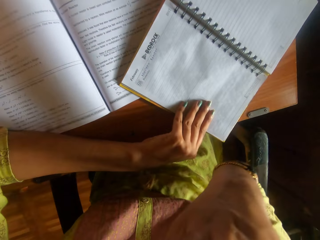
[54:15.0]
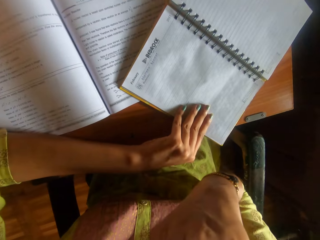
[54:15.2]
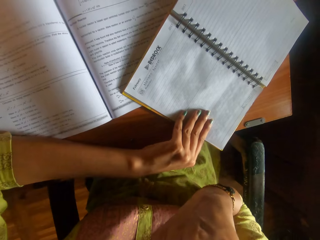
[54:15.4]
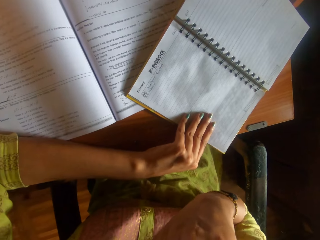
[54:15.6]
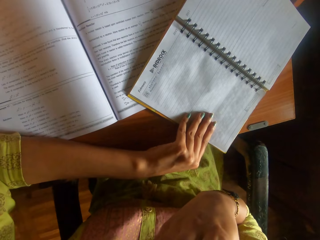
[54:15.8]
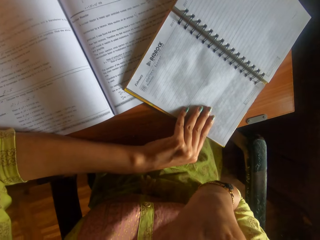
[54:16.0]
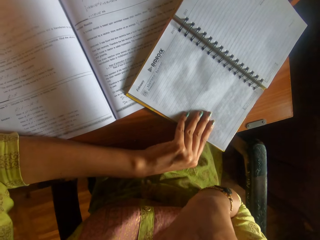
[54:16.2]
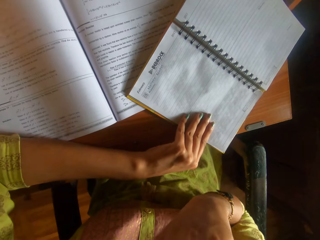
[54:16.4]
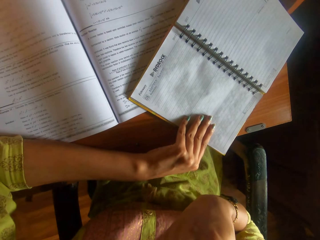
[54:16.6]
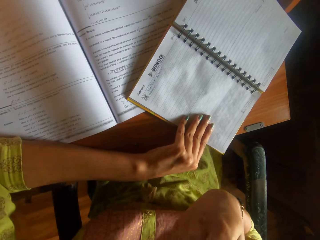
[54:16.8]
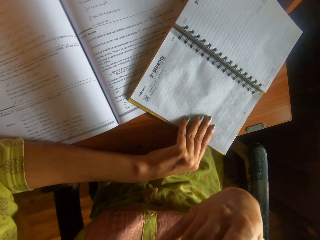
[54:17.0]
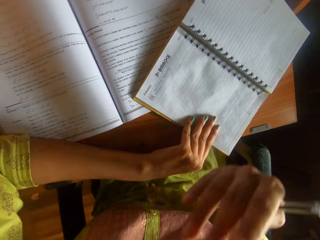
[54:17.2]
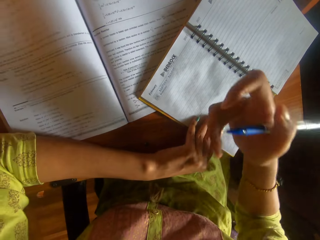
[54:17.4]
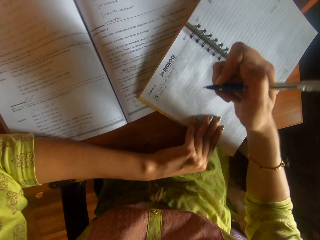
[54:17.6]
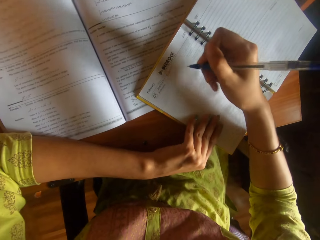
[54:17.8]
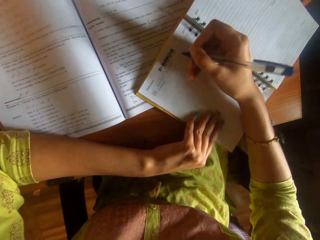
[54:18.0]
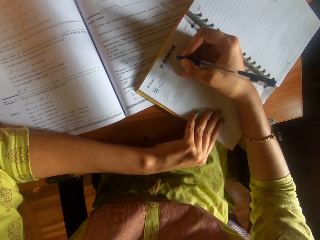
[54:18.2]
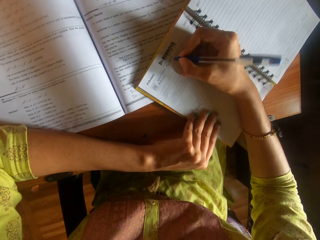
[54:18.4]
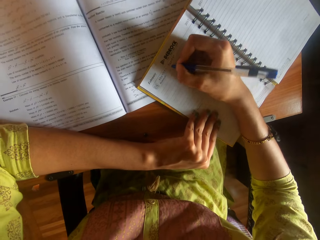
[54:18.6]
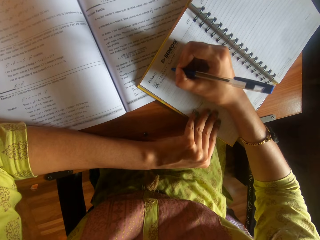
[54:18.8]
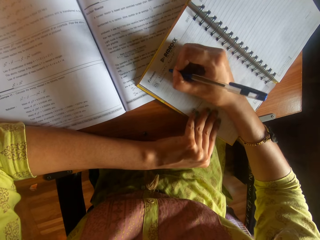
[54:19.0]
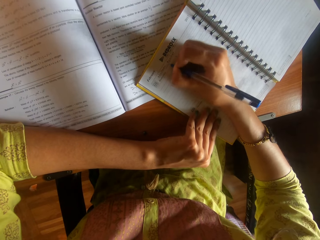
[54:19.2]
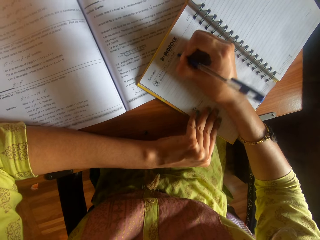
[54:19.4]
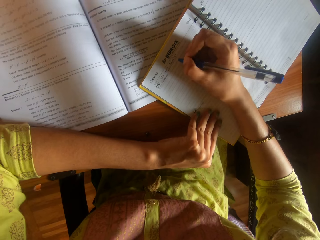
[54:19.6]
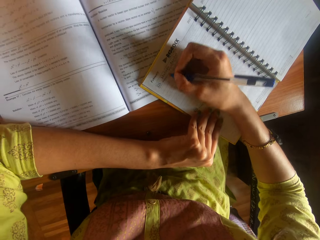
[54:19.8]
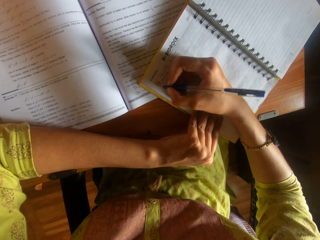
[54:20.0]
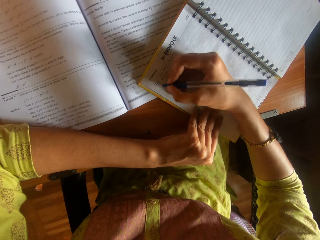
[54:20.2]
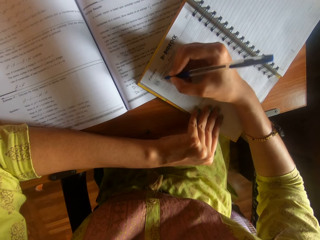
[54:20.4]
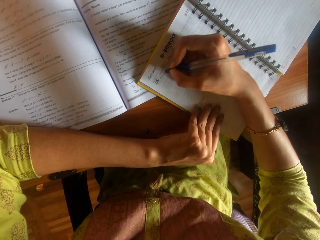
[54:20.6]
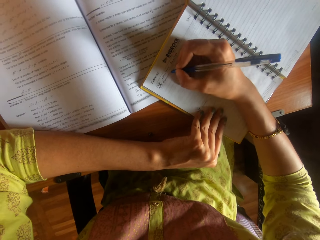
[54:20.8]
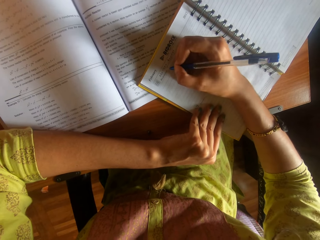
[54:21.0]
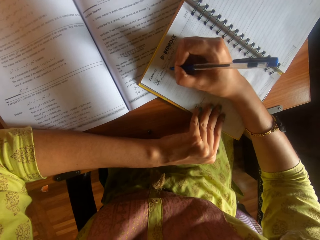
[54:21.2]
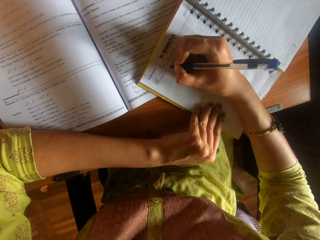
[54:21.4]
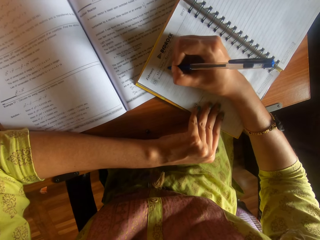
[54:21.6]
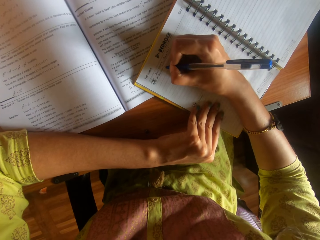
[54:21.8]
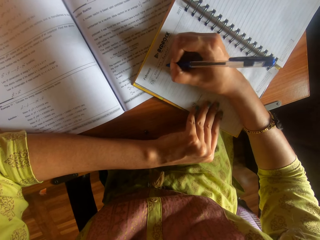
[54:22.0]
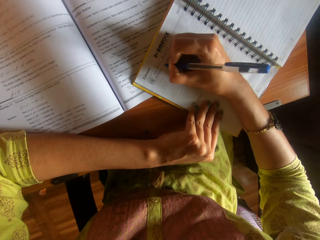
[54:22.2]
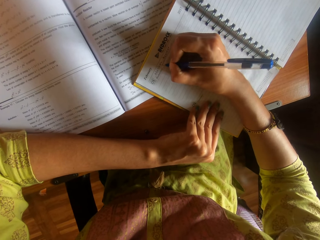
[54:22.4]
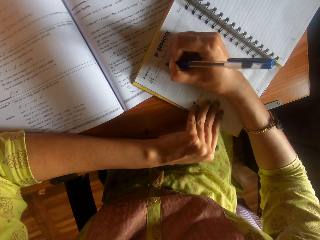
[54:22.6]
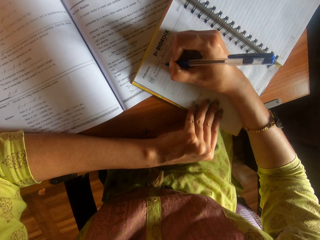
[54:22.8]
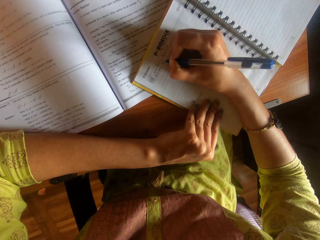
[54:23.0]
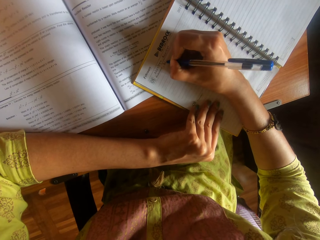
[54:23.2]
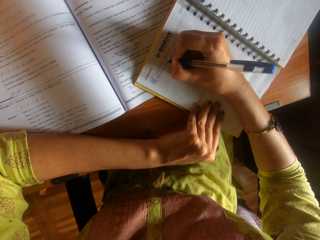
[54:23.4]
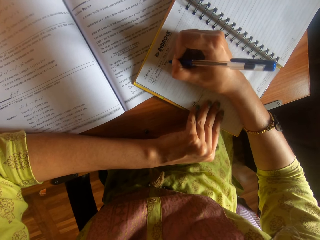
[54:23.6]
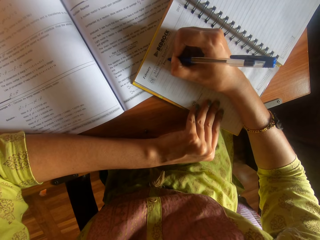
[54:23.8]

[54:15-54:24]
The camera wearer scratches the face. She writes on the notebook with the pen in her right hand.

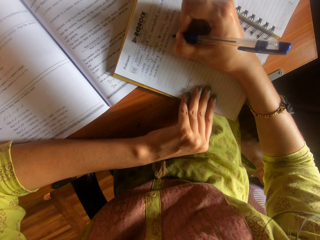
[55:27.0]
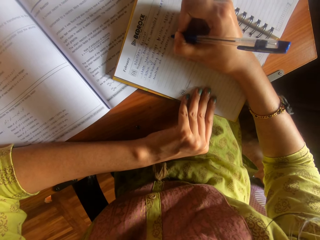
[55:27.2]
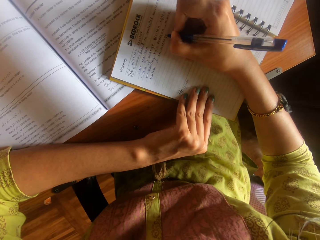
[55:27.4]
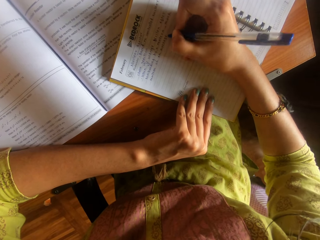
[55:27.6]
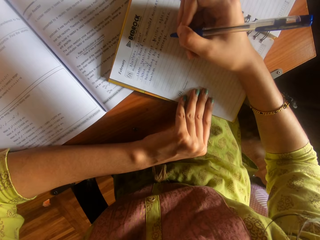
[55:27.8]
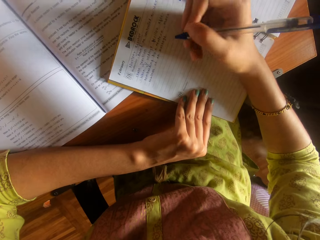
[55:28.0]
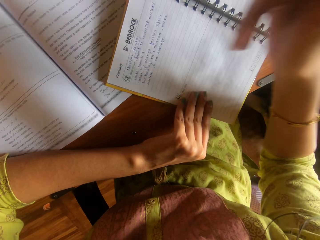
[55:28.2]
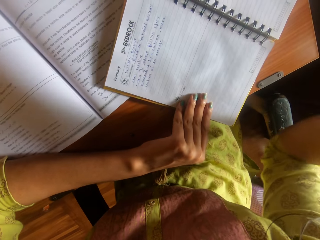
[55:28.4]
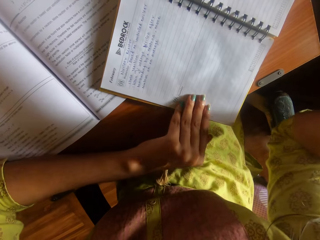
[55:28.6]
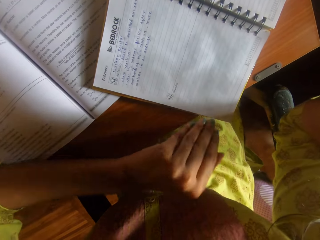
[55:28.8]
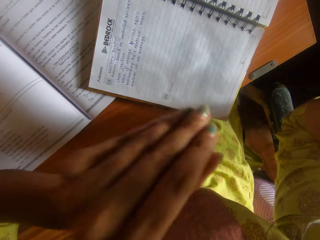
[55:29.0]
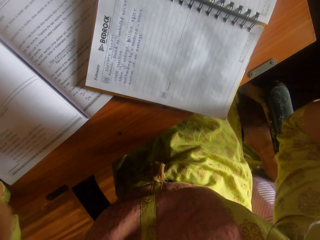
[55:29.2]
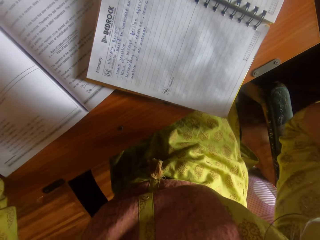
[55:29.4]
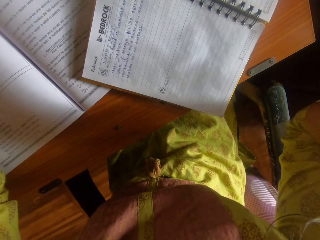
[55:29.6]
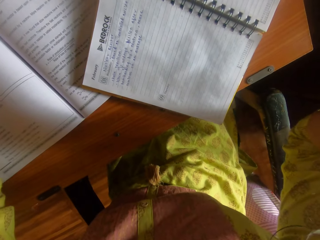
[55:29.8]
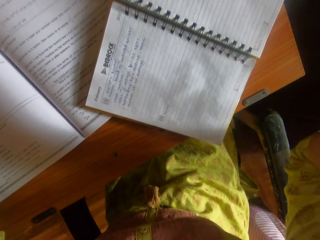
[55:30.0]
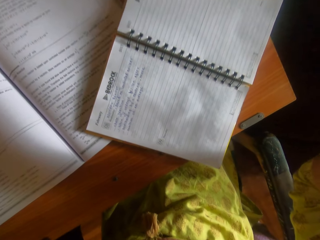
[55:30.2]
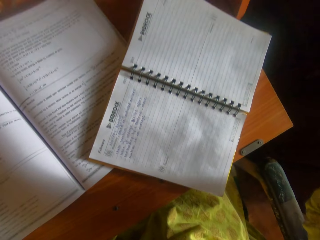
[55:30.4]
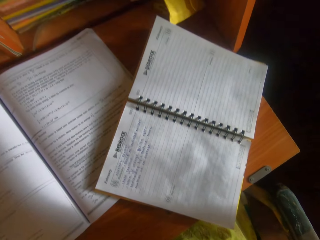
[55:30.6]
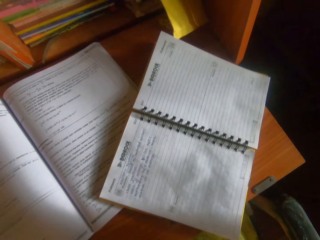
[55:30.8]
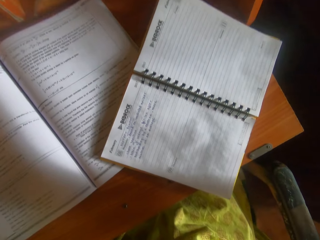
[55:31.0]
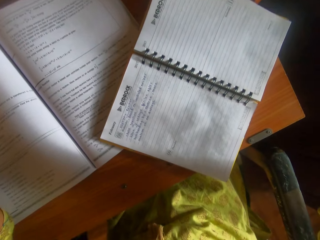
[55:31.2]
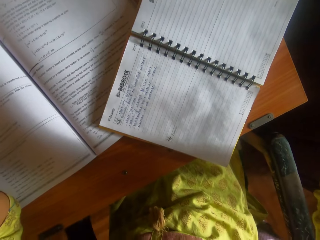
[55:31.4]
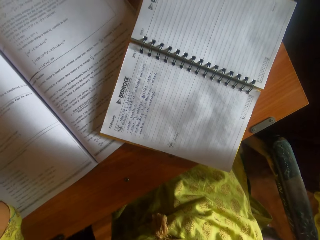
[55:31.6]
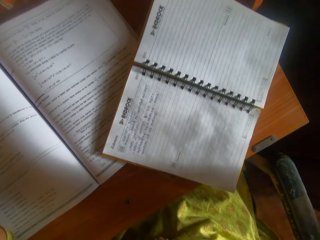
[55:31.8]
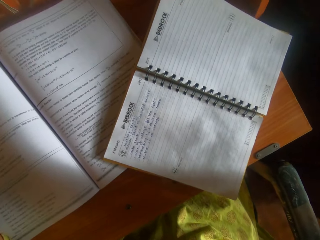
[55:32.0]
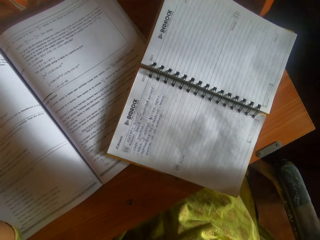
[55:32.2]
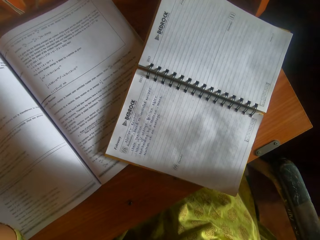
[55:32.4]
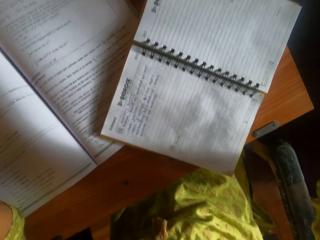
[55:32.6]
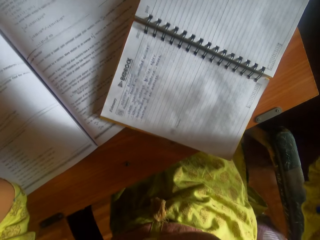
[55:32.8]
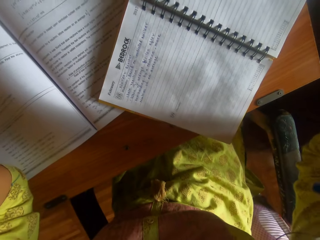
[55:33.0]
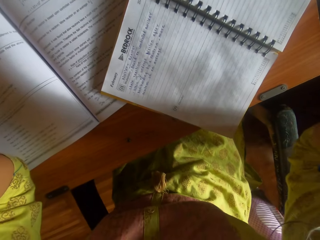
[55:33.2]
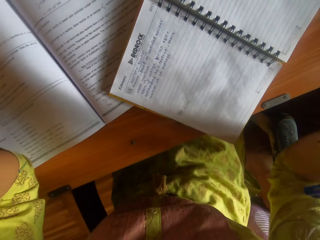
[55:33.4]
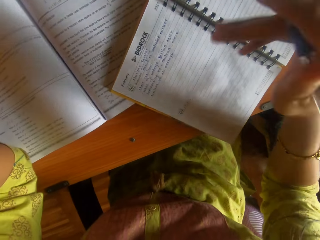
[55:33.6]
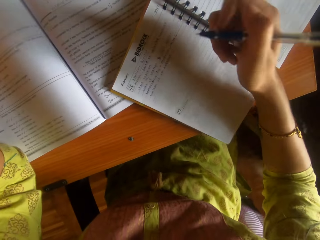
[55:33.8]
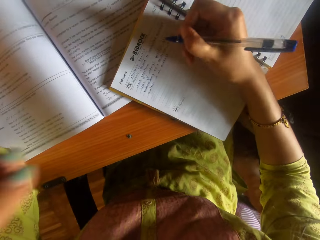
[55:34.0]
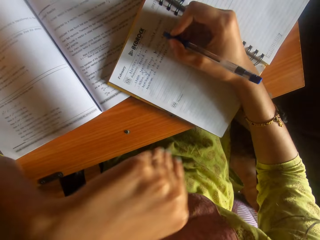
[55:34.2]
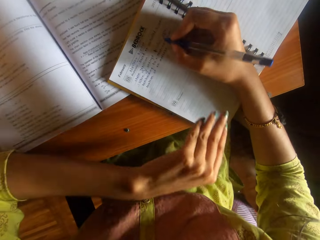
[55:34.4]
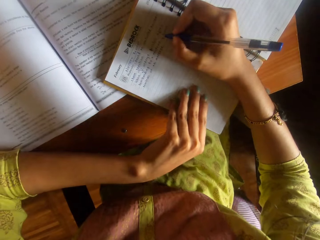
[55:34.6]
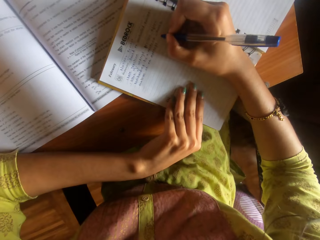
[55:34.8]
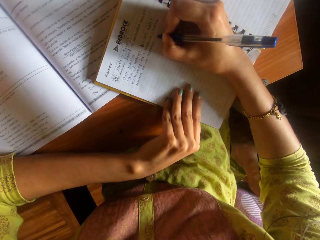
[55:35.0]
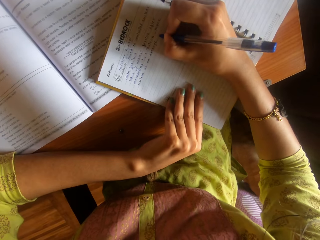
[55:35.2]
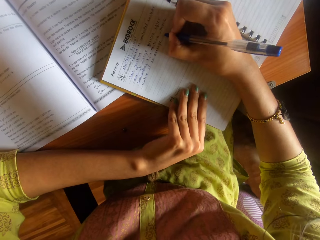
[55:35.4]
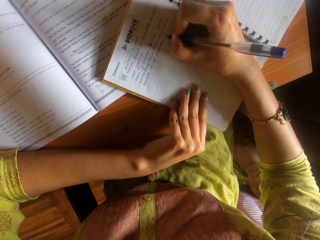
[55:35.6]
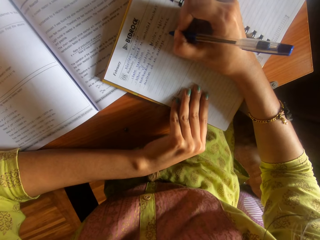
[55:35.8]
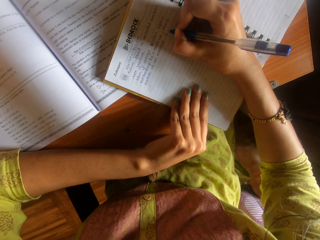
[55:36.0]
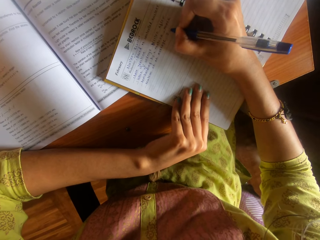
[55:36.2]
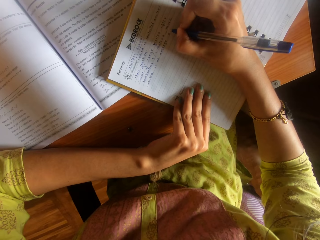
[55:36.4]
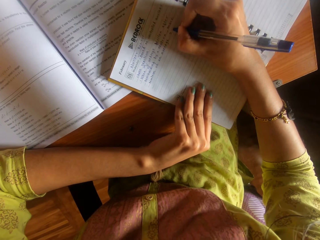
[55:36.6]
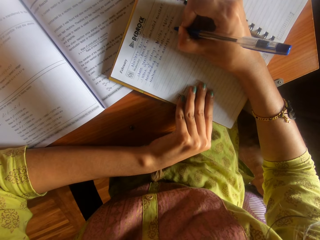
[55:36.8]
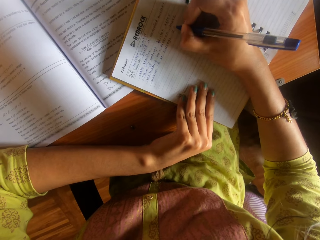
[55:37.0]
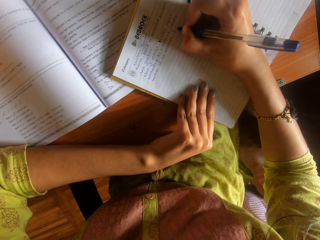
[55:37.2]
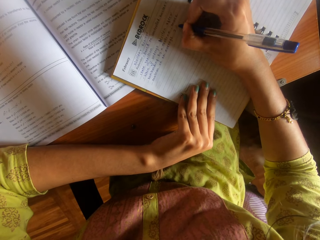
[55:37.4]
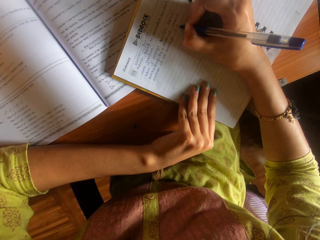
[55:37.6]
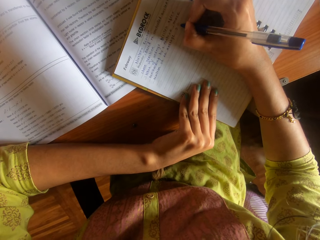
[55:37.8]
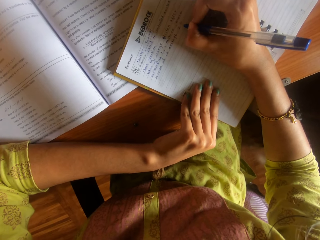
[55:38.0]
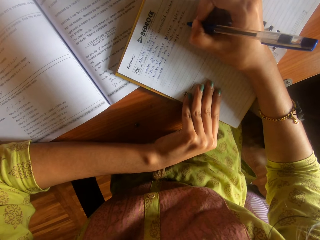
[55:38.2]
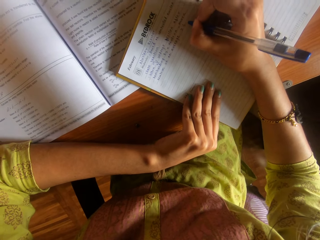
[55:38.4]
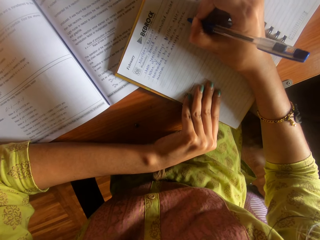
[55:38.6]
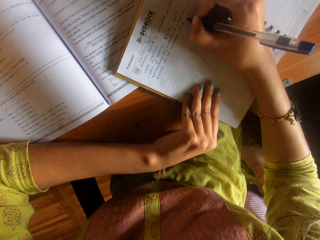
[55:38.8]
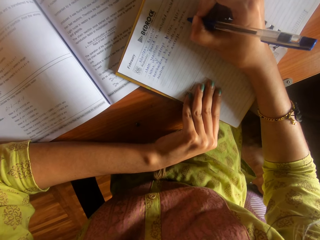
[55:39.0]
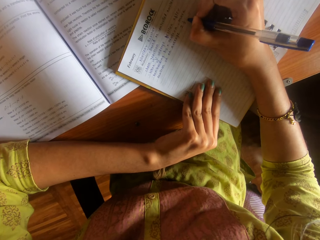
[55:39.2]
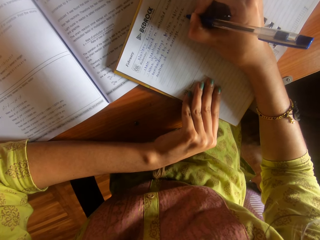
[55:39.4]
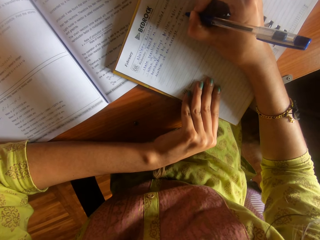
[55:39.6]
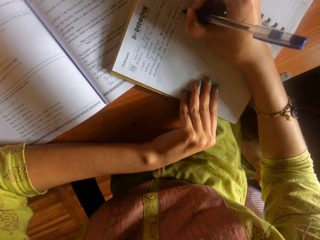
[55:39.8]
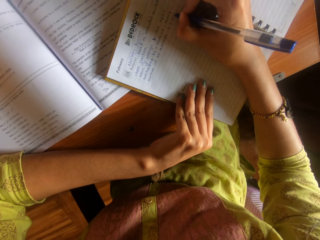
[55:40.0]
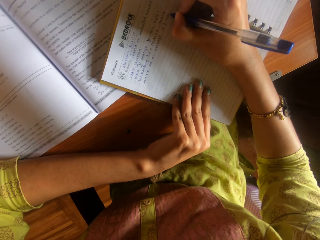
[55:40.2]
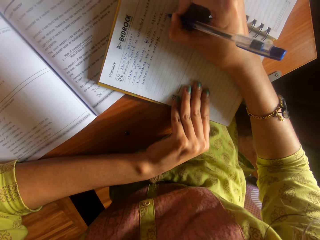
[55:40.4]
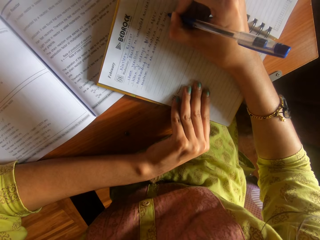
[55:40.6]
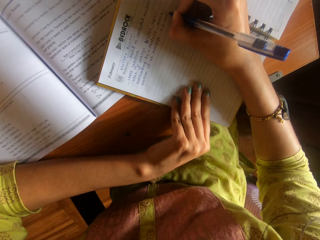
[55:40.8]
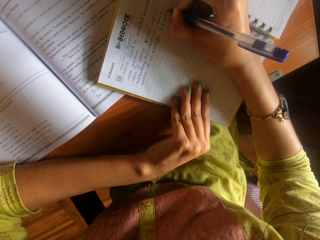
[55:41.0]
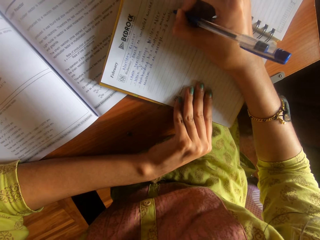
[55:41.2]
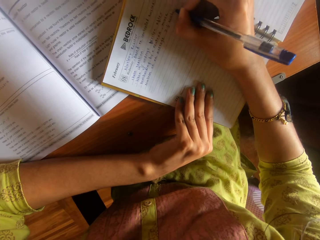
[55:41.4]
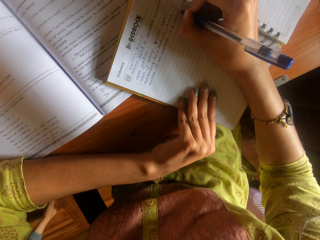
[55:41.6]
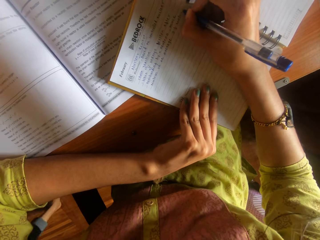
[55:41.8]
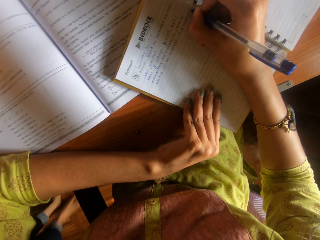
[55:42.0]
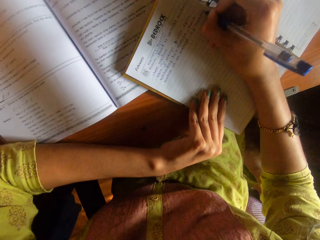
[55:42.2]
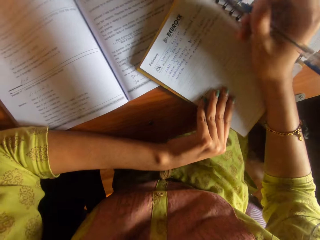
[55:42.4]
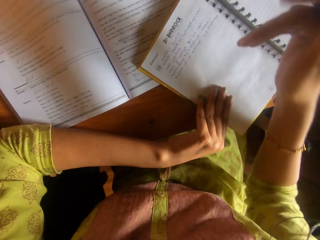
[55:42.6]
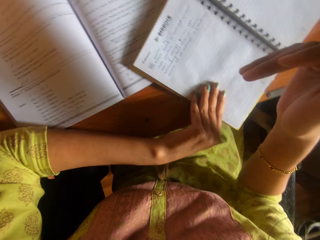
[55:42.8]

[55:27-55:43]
The camera wearer touches a camera on her head with both hands. She adjusts the camera. She touches the notebook with her left hand. She writes on the notebook with the pen in her right hand. A woman interacts with the camera wearer.
